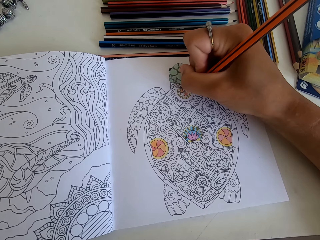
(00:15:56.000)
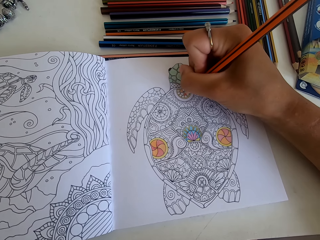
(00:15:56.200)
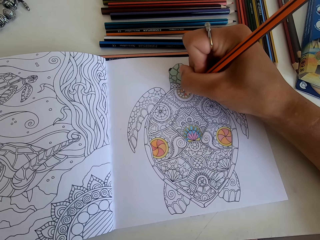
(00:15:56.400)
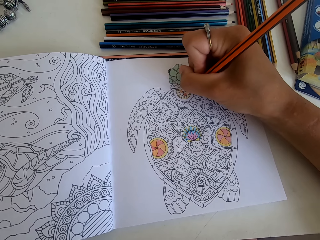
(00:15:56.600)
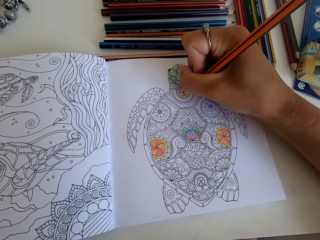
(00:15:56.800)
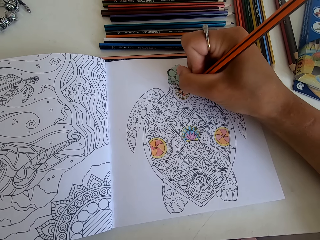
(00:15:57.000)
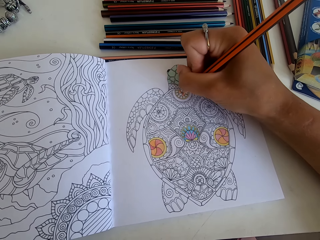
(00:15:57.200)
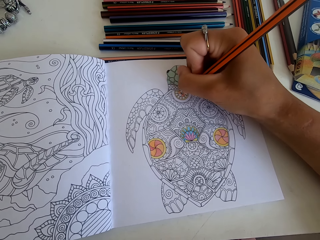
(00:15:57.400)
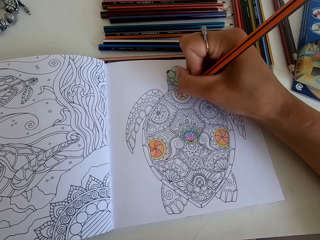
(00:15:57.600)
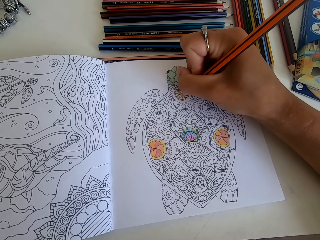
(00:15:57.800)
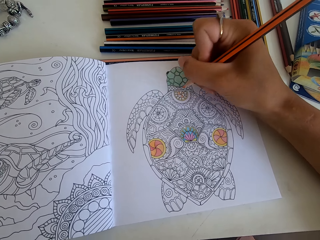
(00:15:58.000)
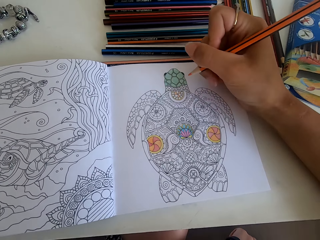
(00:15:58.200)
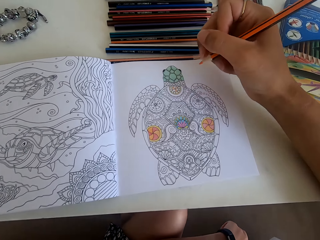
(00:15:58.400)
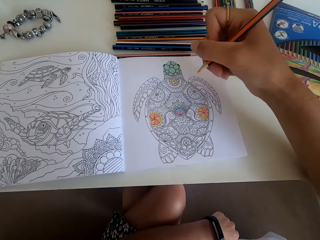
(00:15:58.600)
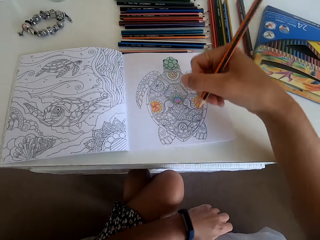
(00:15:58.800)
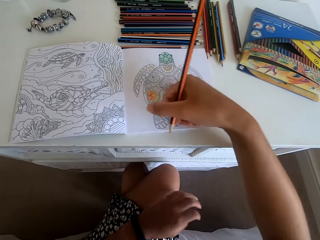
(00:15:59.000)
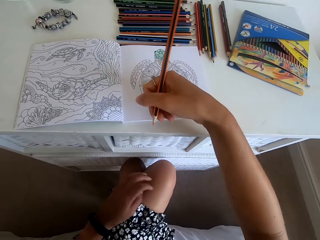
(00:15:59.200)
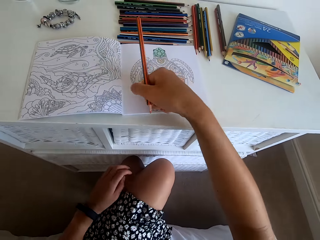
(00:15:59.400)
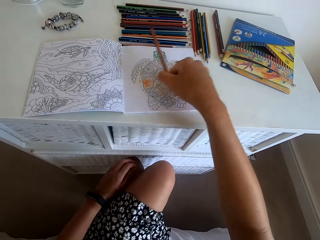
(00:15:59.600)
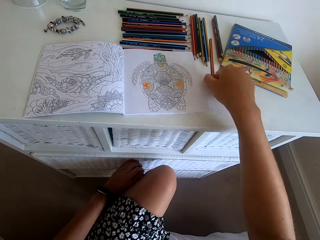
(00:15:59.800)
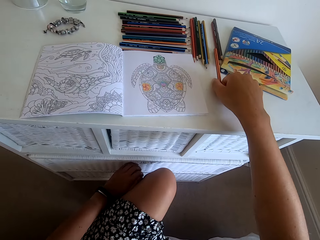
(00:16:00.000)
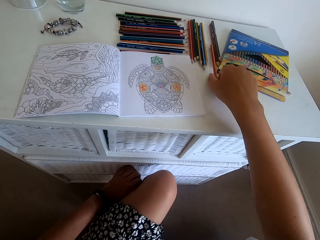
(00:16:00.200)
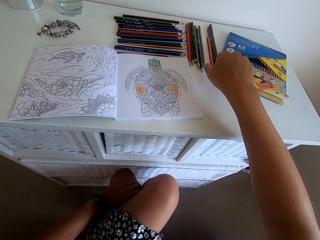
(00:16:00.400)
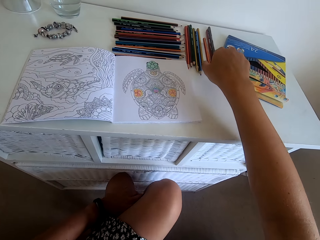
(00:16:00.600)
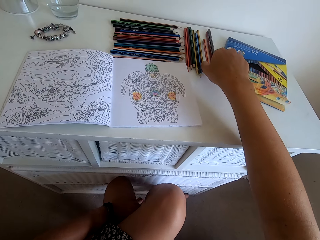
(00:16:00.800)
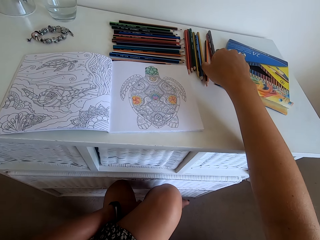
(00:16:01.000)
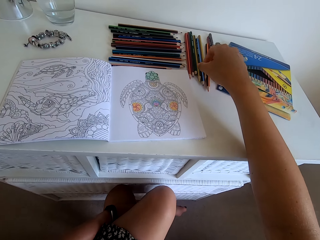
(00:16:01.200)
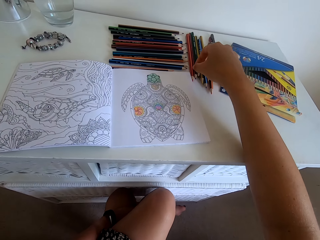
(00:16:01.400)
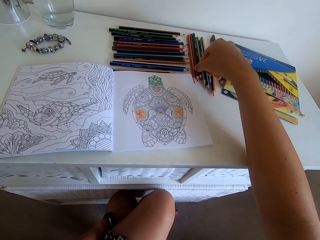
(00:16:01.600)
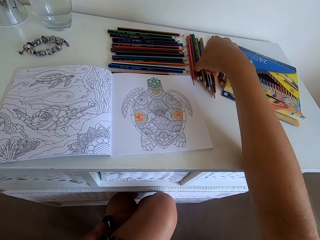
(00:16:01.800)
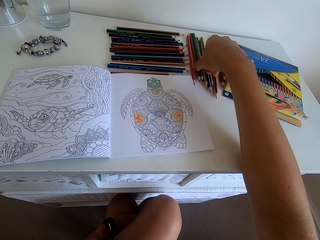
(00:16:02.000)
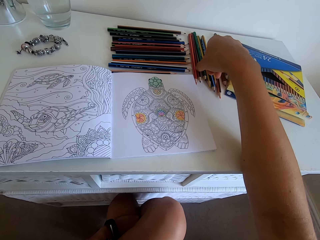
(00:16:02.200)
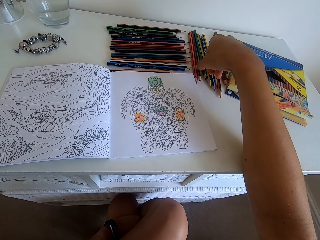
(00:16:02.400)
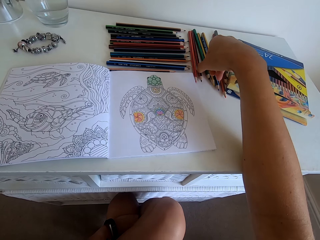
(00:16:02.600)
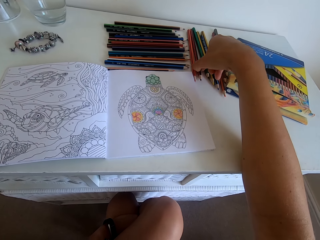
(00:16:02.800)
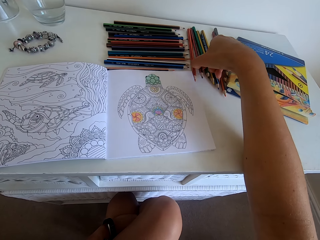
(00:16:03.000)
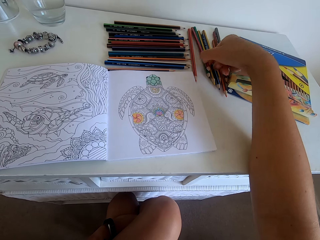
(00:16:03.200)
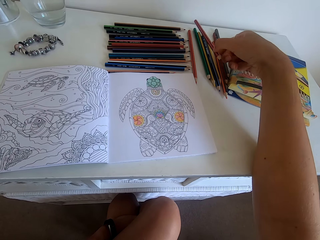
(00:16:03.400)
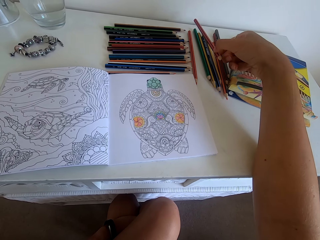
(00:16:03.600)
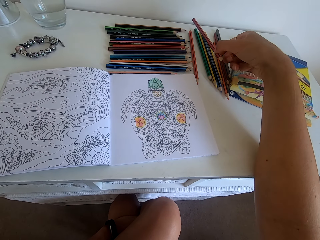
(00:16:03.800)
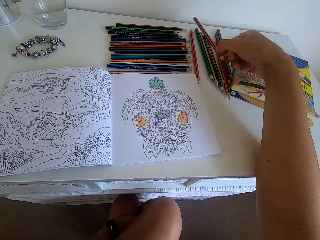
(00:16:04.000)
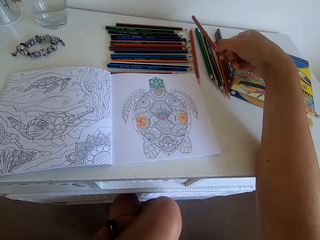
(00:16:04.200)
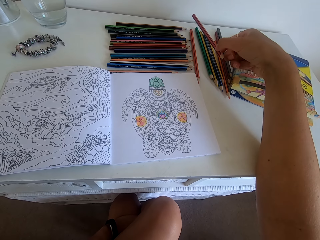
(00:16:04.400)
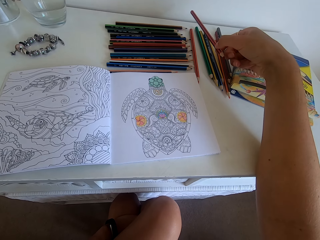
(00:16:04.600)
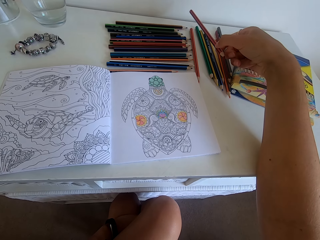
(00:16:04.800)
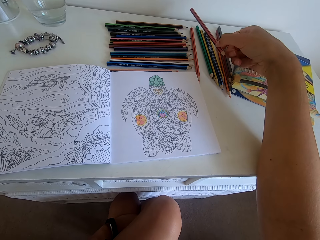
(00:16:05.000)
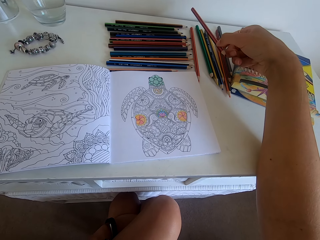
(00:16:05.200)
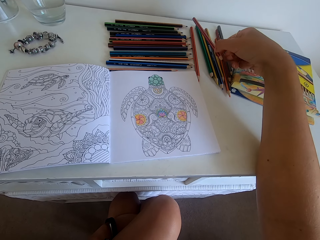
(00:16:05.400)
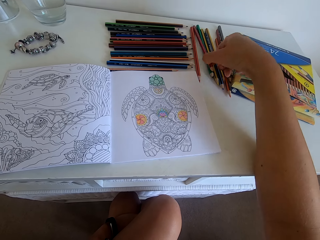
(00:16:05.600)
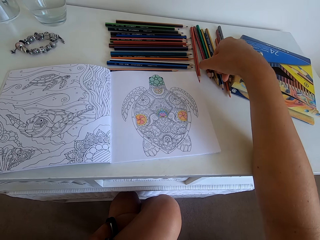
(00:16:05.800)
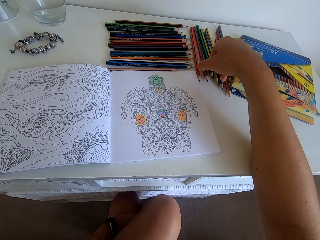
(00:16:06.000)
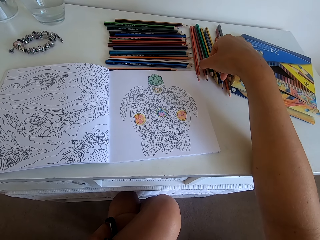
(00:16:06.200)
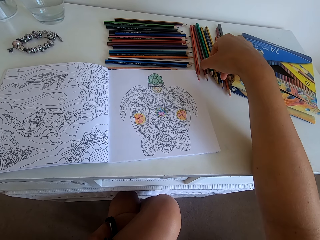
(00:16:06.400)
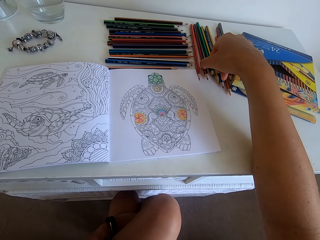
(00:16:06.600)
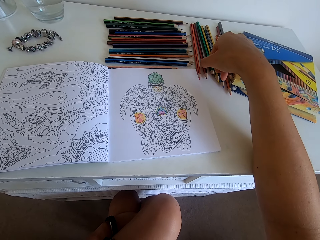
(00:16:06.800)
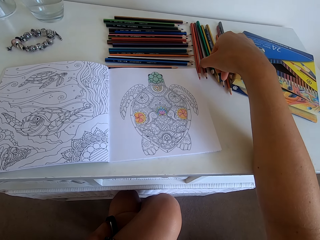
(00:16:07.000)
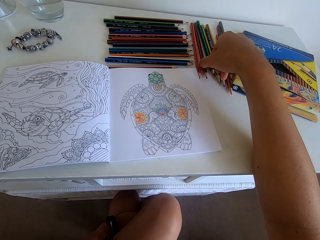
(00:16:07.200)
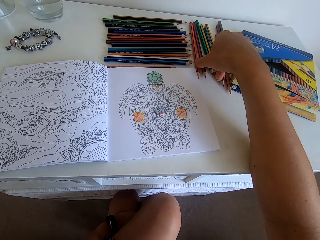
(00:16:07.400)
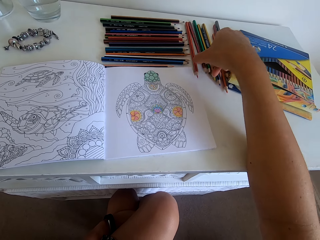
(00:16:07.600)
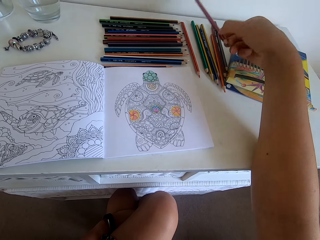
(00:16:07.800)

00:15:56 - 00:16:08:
The camera wearer drops the colour pencil on the table. They pick up another color from the table. They drop the colour pencil on the table.

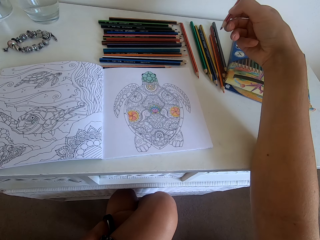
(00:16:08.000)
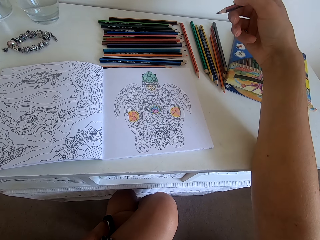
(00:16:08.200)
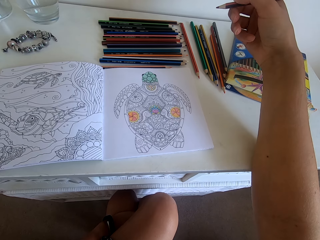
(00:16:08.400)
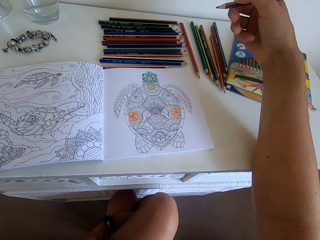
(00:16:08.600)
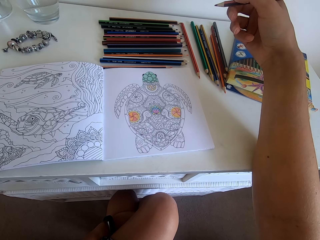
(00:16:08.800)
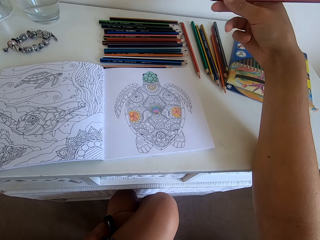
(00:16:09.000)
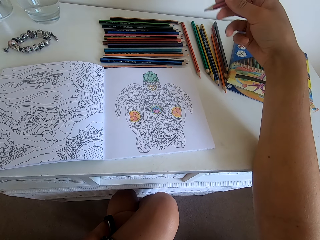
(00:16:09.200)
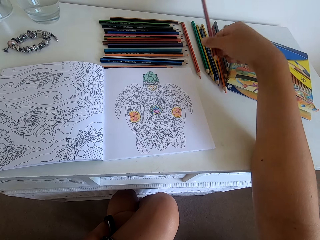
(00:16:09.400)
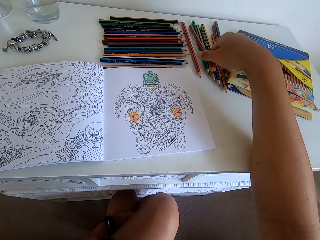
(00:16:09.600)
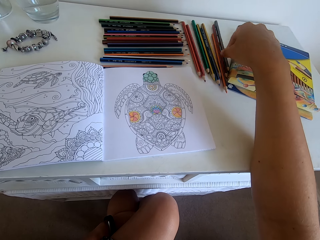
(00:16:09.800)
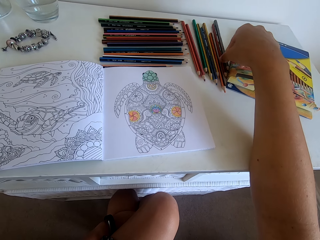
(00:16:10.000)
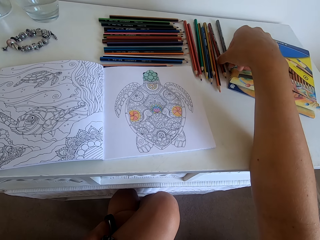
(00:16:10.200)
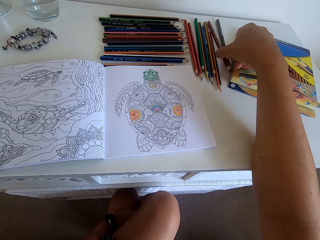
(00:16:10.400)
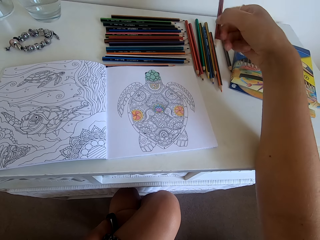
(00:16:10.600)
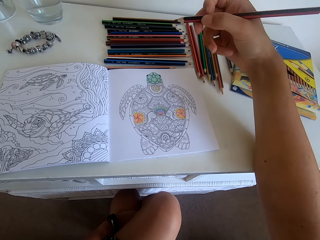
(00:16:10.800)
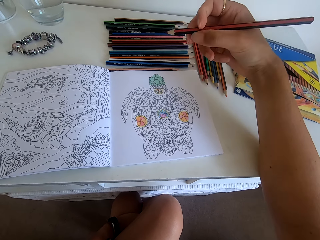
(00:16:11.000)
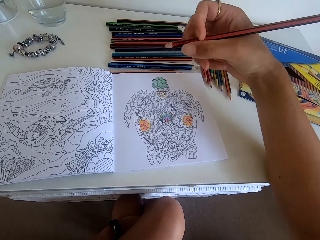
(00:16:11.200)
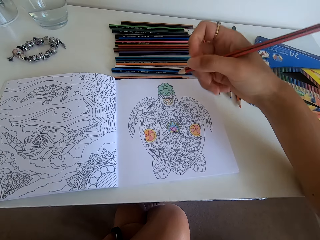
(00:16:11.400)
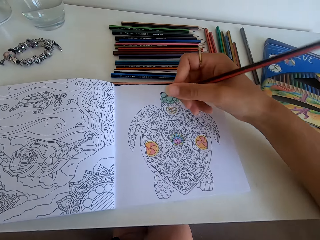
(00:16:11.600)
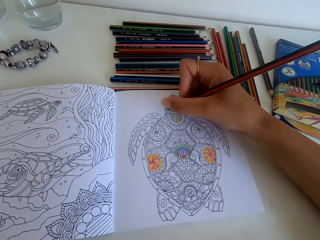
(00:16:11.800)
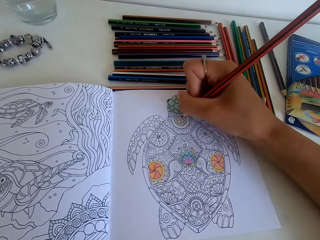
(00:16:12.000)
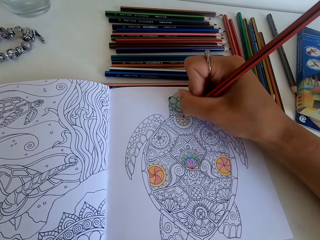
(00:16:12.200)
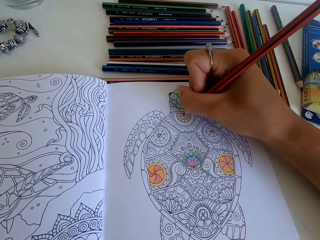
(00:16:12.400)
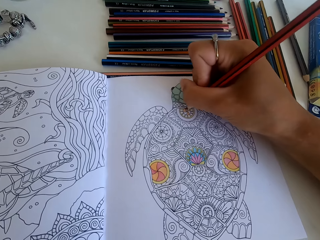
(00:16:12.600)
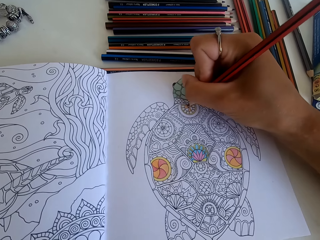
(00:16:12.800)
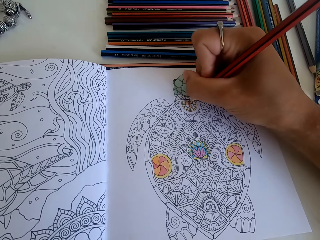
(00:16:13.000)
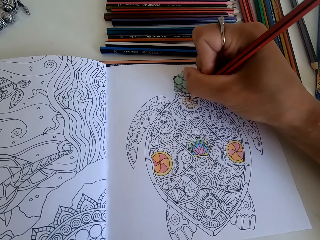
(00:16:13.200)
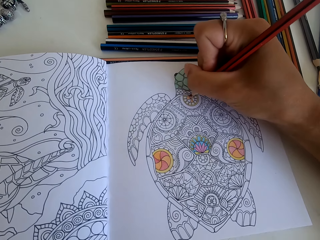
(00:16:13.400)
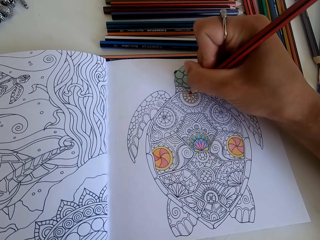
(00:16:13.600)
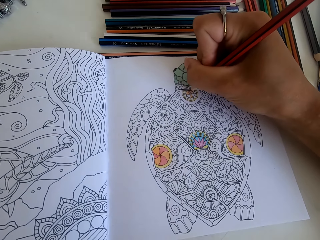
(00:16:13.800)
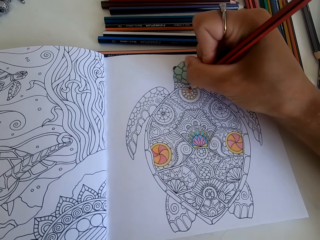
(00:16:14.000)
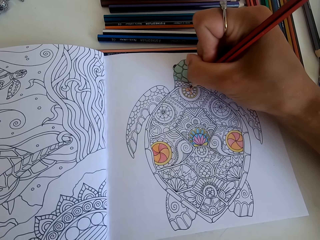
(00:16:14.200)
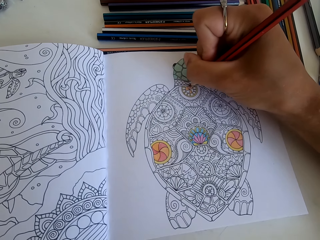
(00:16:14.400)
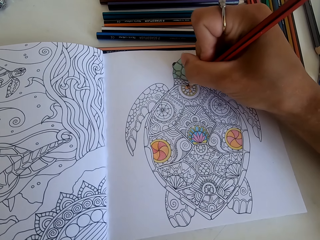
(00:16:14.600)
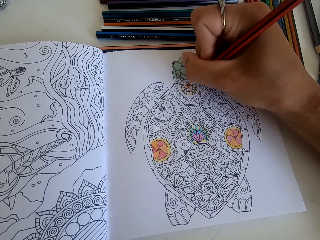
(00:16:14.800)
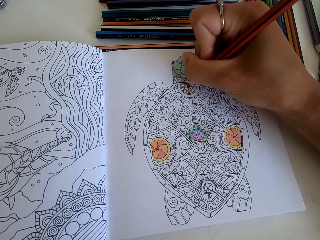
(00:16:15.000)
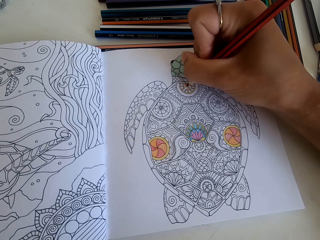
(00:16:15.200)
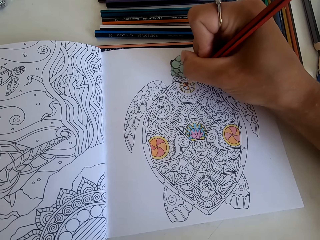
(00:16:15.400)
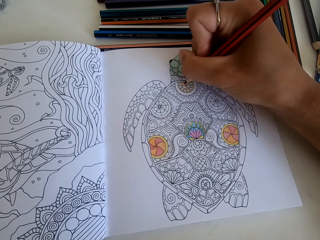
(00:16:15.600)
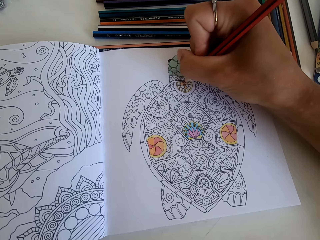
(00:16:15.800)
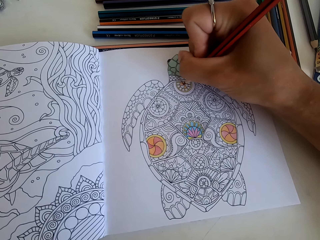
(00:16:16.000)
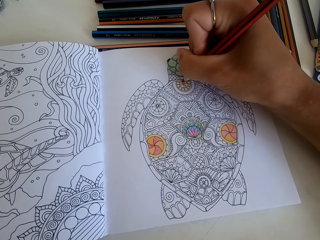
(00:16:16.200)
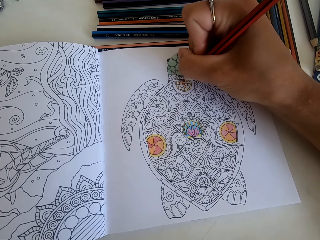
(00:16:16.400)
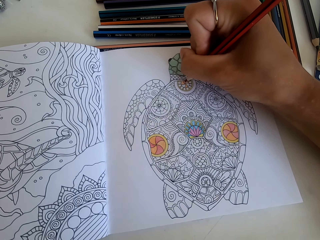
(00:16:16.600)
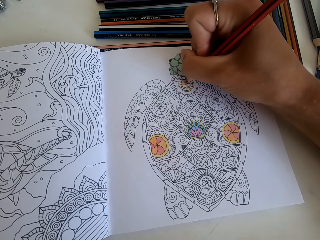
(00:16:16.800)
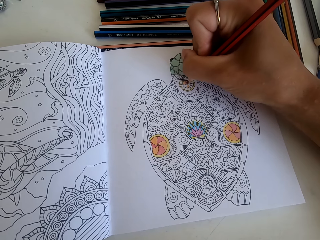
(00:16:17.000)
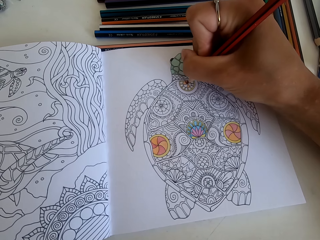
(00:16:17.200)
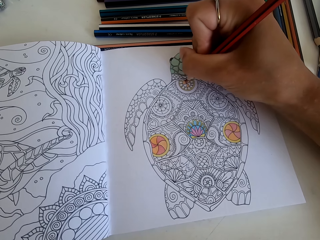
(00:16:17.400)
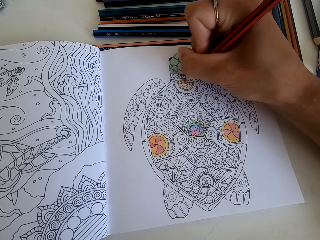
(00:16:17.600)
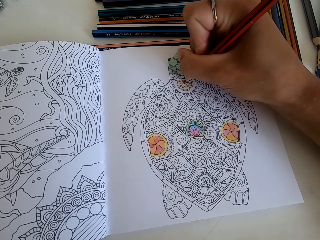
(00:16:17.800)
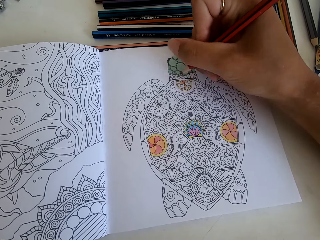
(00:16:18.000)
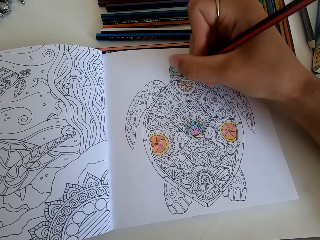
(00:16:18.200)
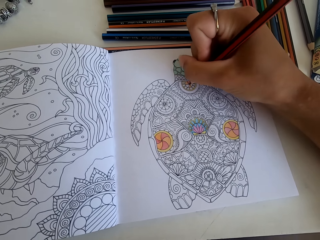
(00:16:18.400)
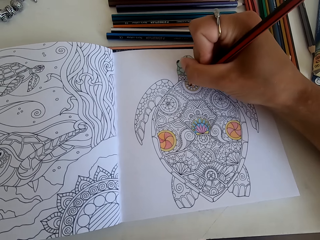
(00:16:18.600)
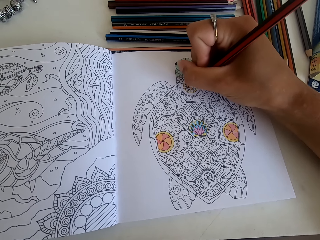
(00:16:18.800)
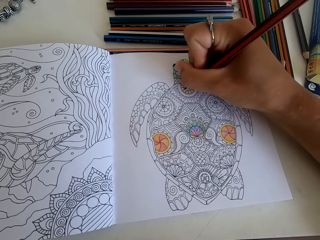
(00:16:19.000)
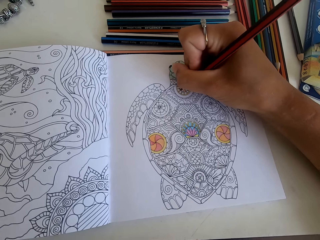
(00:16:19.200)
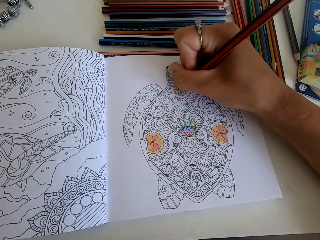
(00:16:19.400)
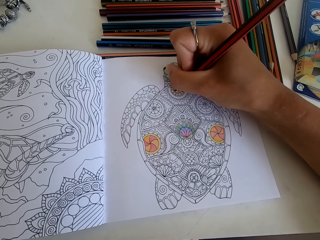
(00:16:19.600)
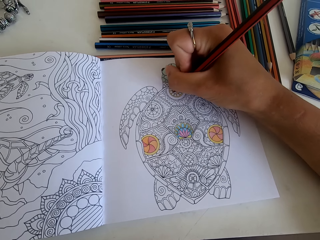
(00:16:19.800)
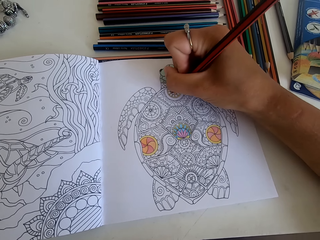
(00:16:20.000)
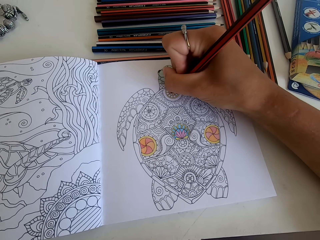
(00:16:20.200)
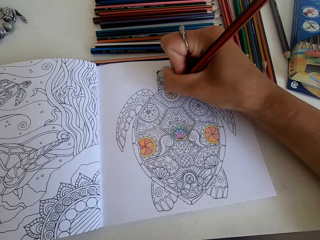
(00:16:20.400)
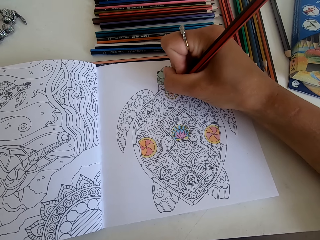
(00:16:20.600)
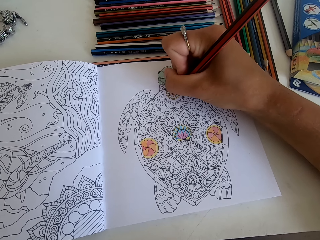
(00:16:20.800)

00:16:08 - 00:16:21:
The camera wearer picks up another color from the table. They drop the colour pencil on the table. They pick up another color from the table. They color the picture.
